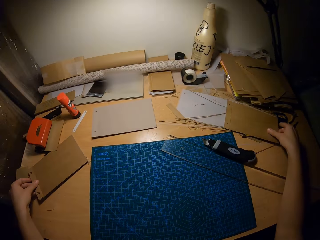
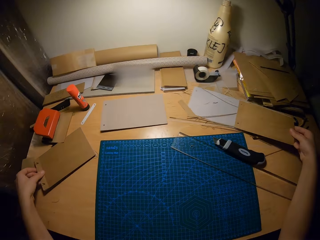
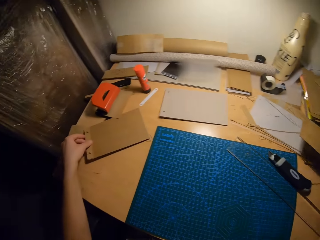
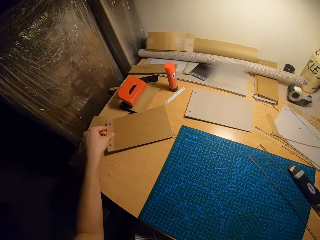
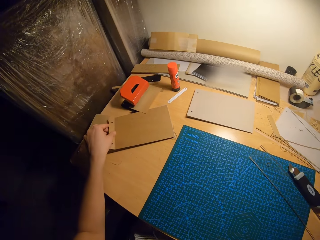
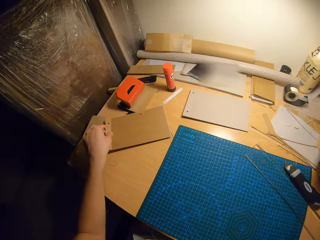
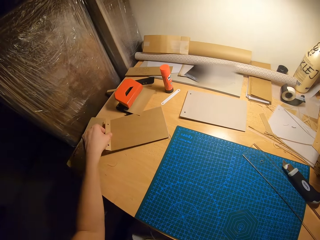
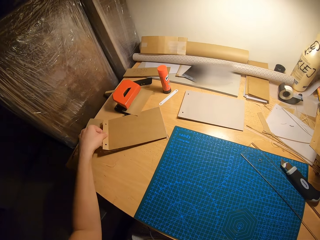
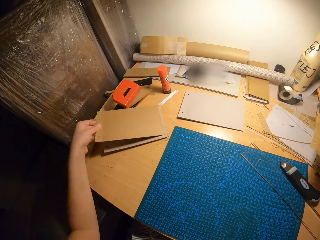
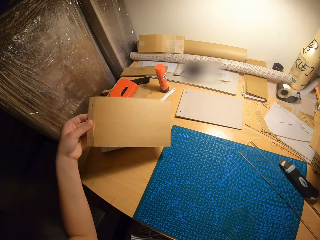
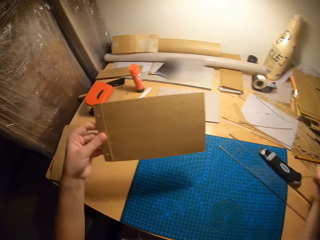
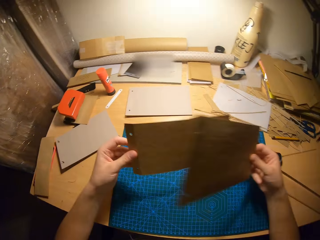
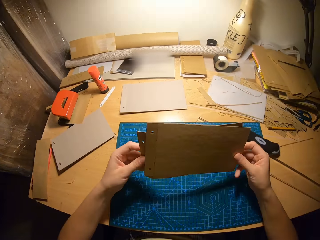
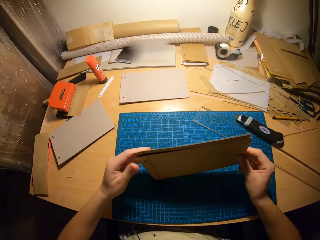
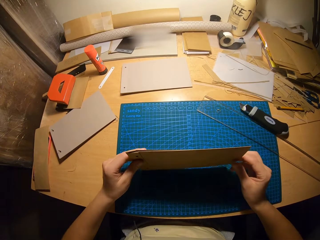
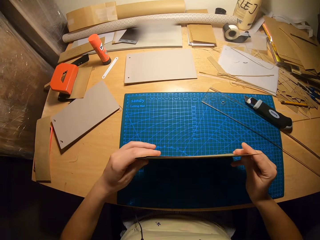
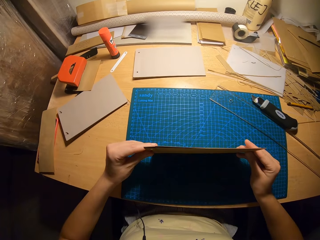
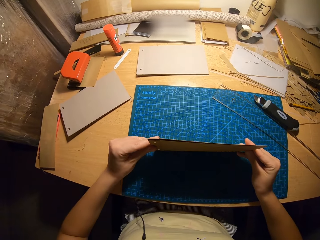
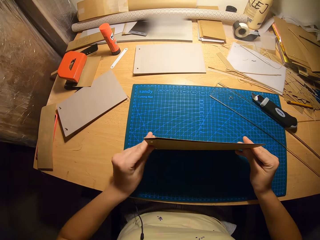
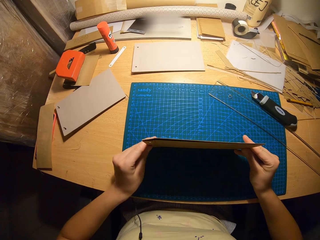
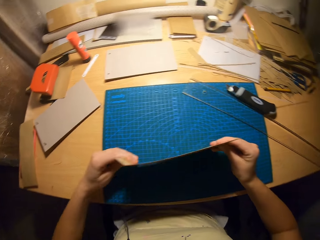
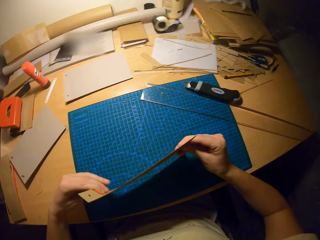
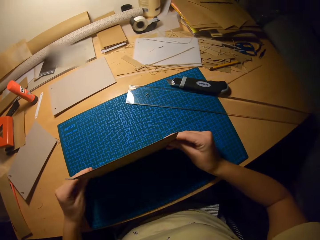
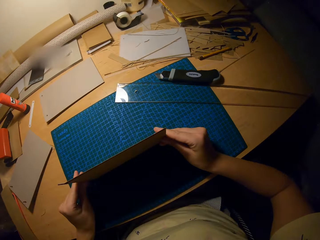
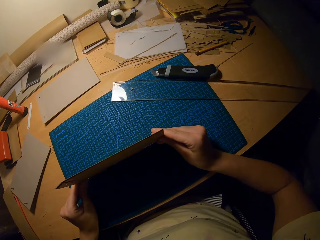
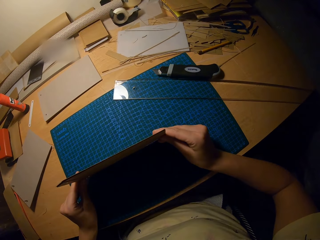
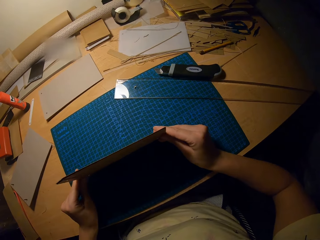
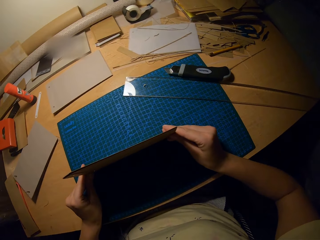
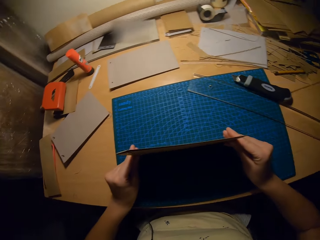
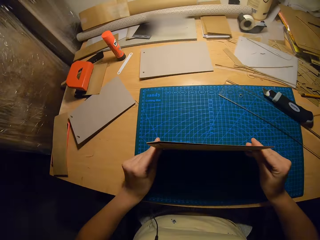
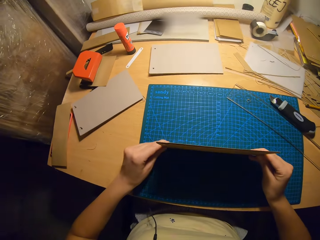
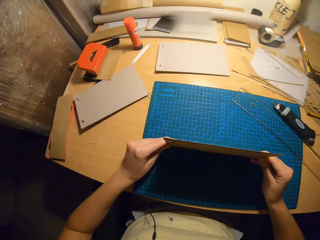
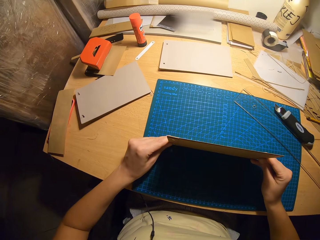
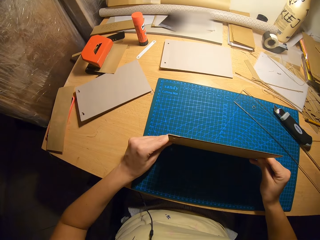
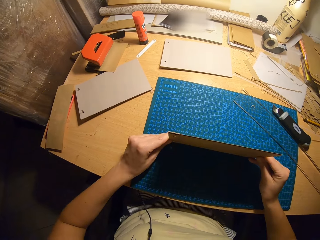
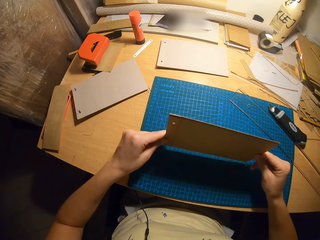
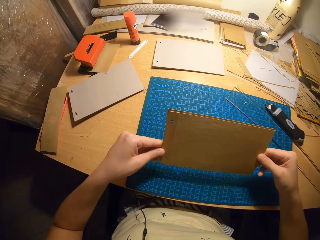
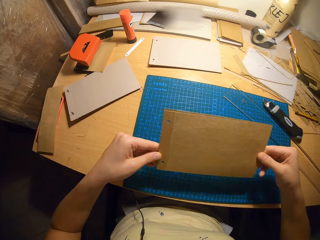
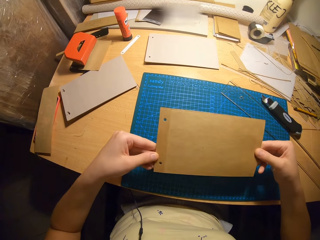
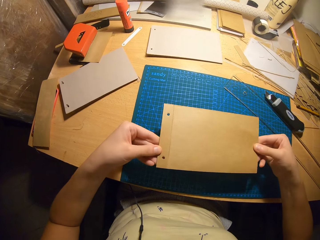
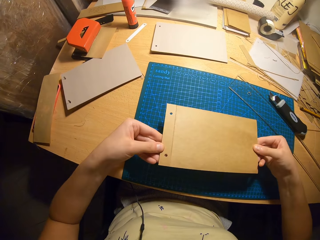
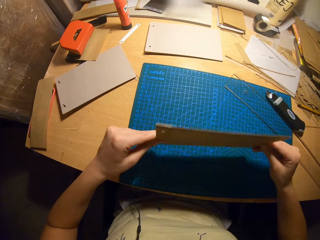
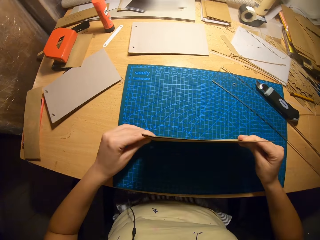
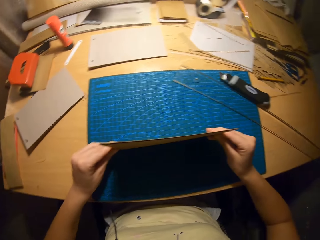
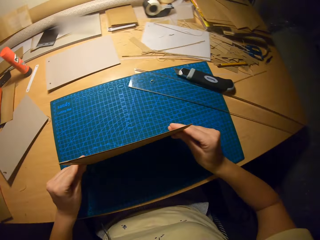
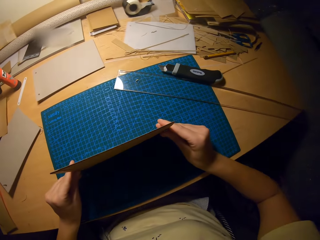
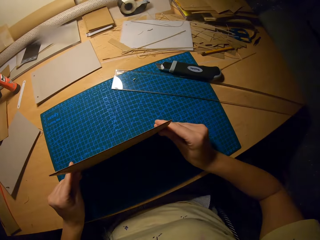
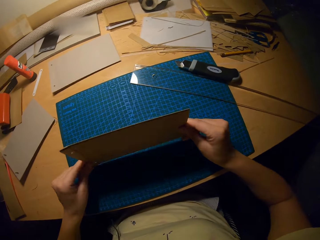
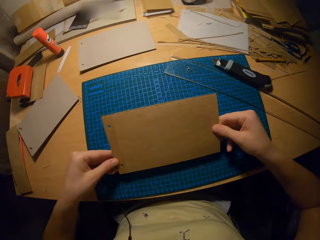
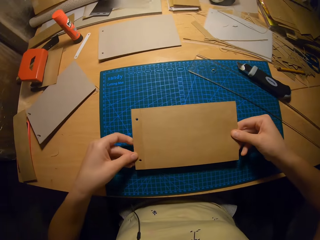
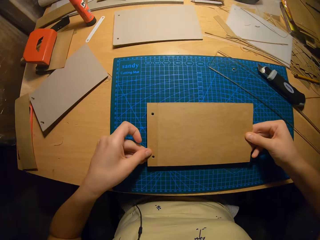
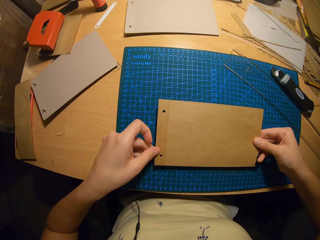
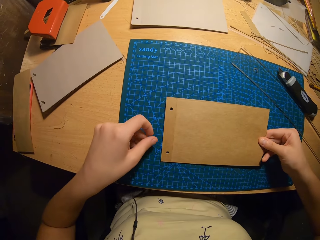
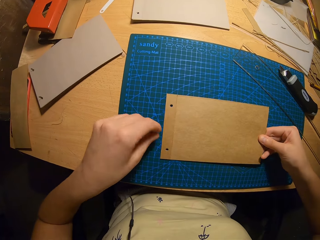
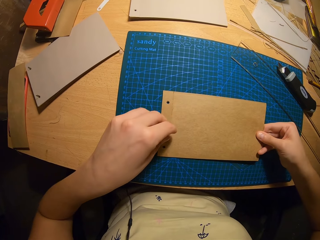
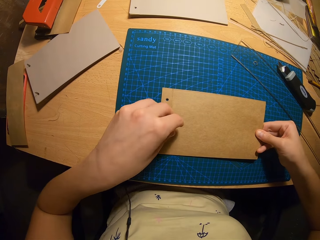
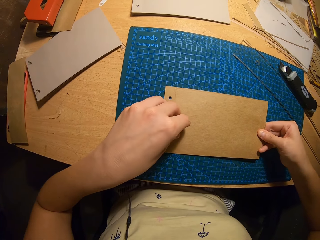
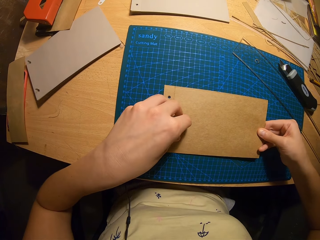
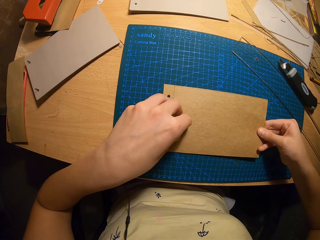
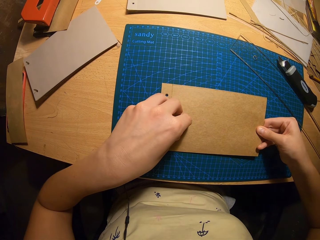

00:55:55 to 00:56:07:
The camera wearer picks up a cardboard or manila paper on the table with their right hand. They pick up a cardboard with their left hand. They join the cardboards together. They hold the manila papers on the table with their hands. They adjust the cardboards with both hands. They drop the cardboards in their hands on the cutting mat.

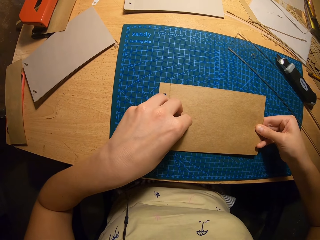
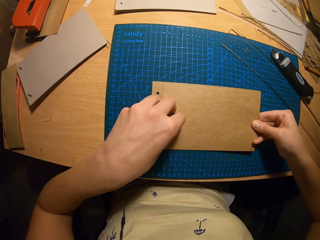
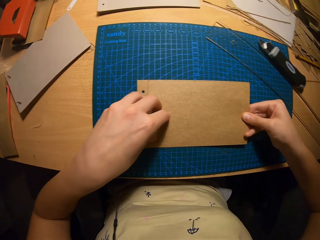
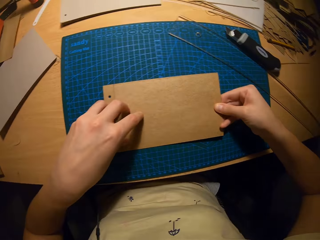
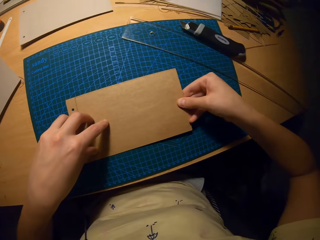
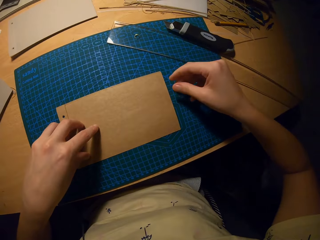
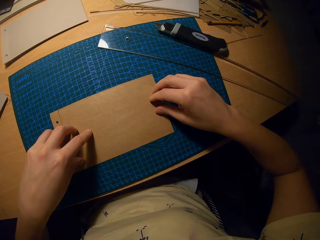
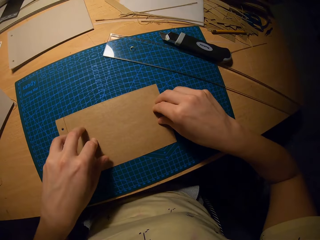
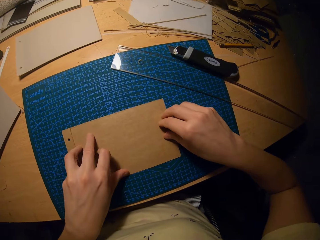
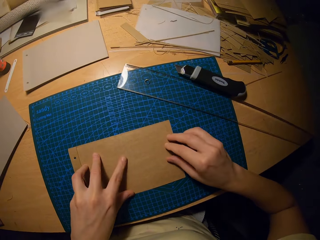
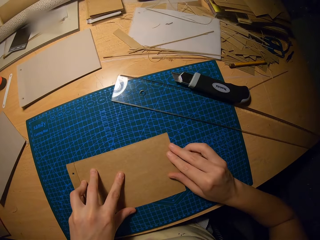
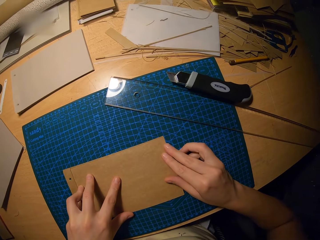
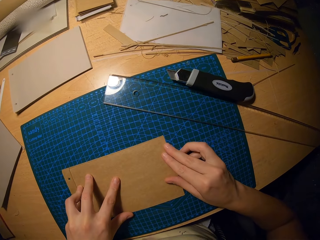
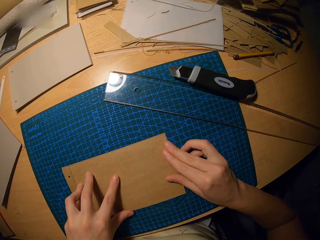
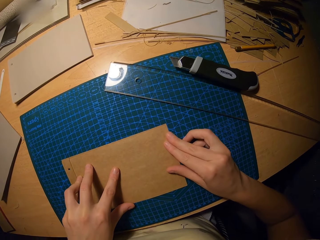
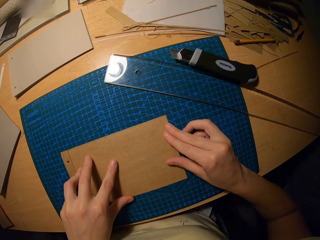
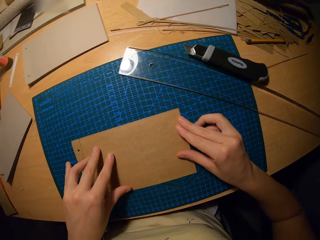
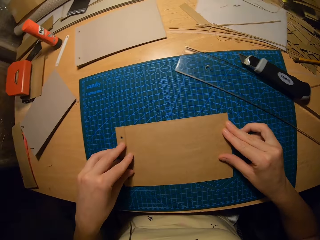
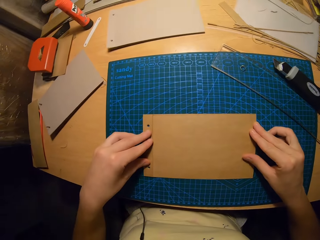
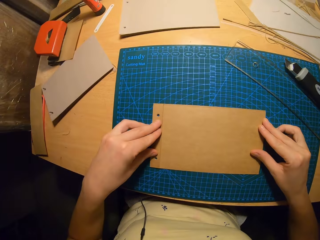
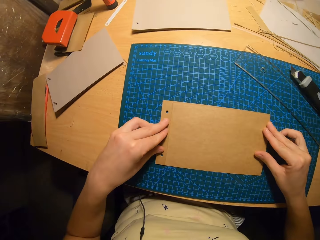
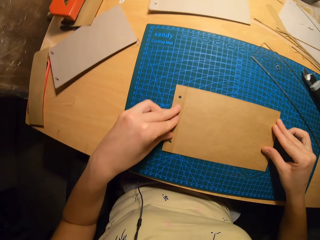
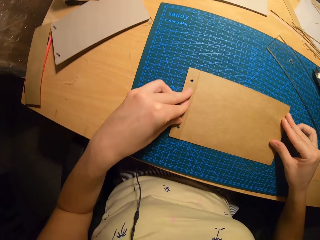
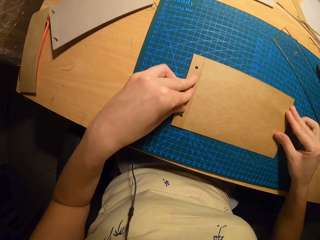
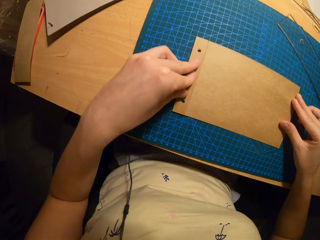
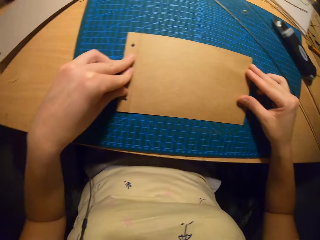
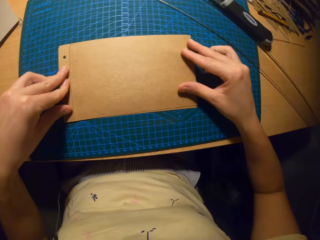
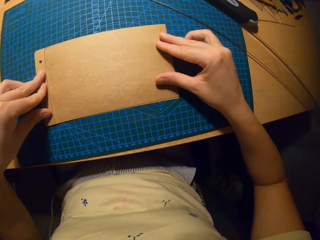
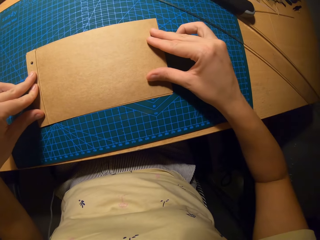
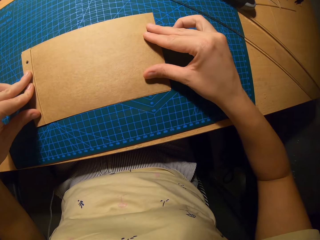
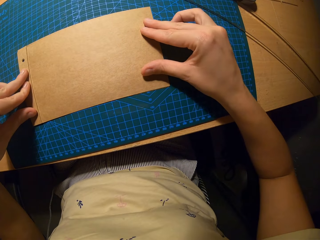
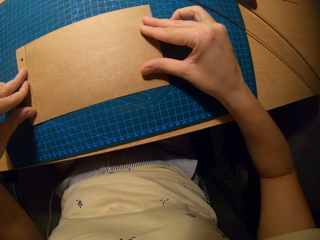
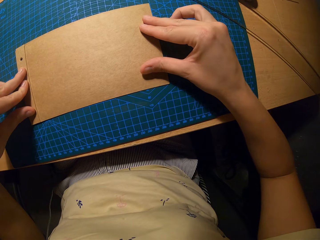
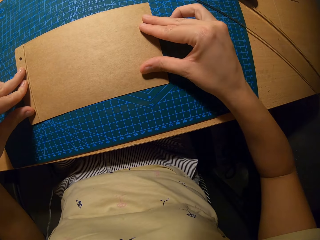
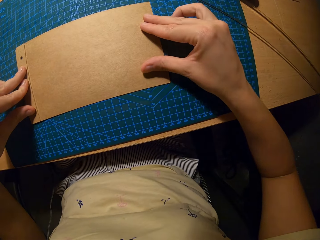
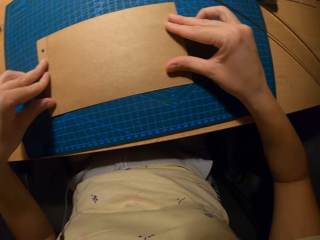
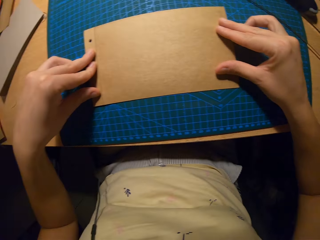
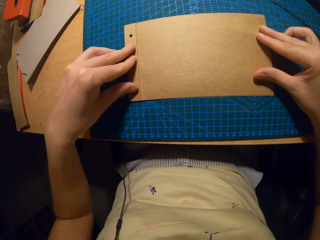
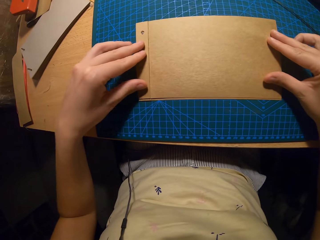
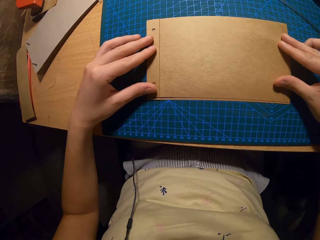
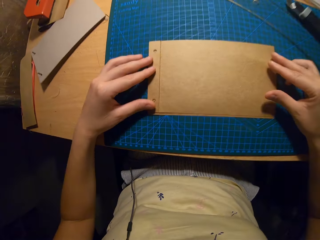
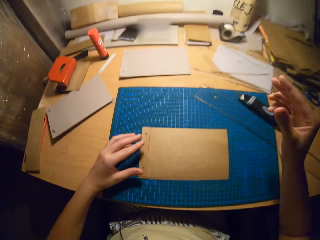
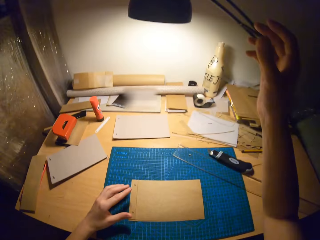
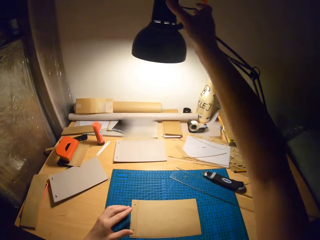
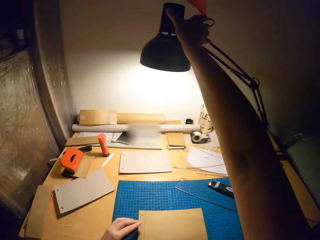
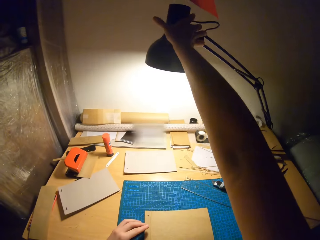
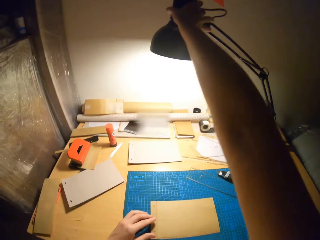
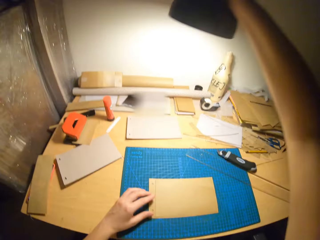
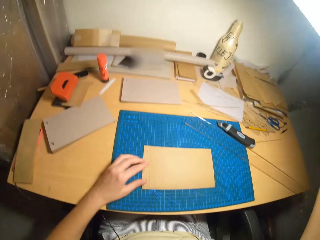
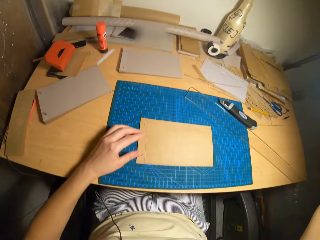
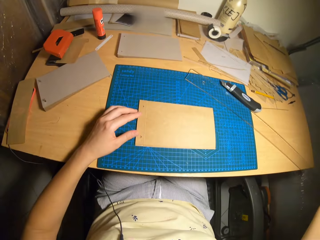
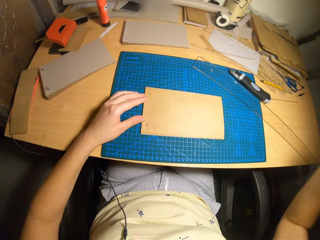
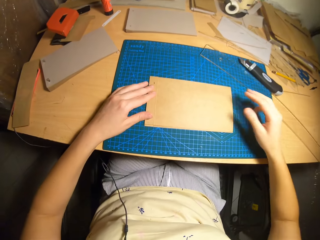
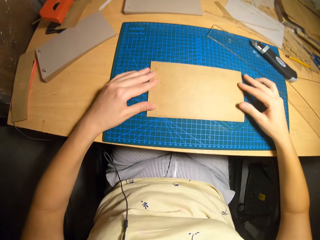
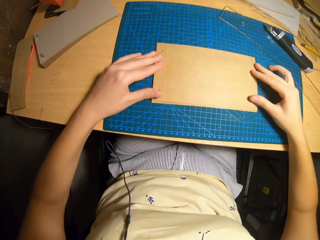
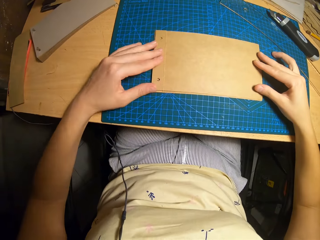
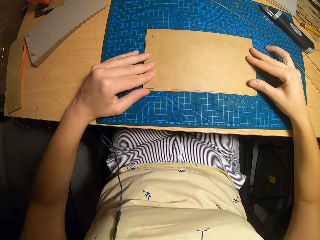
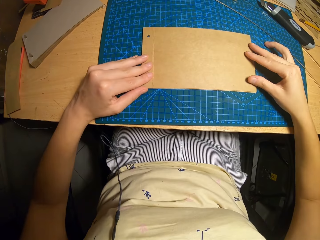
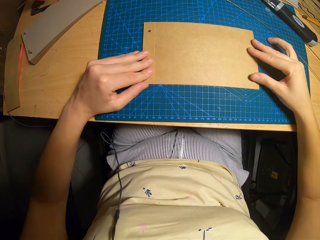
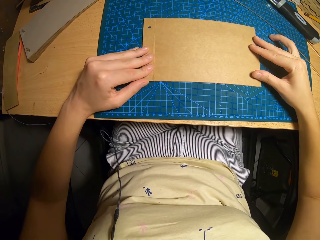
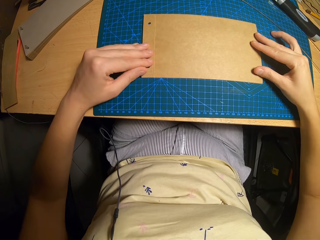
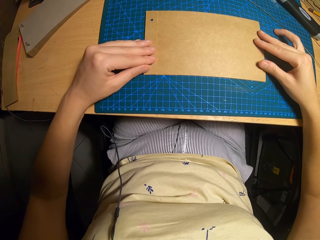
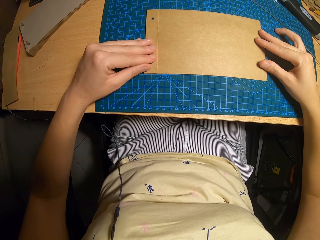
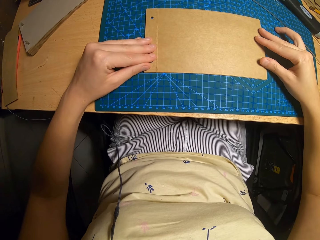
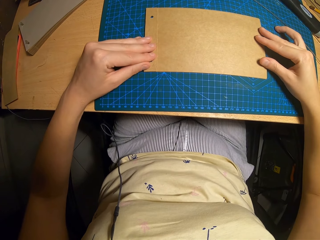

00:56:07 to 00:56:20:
The camera wearer touches the cardboard with both hands. They adjust a lamp on the floor with their right hand. They hold the manila papers on the table with their hands. They adjust the cardboard with both hands.
